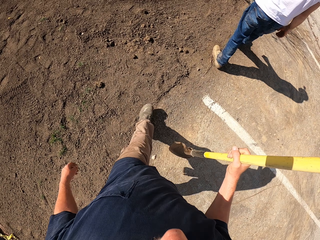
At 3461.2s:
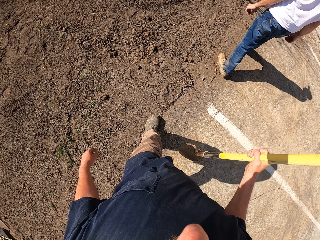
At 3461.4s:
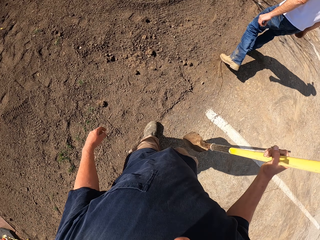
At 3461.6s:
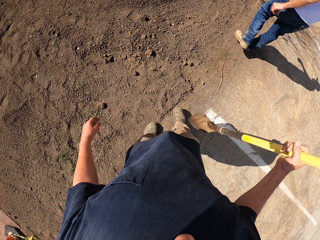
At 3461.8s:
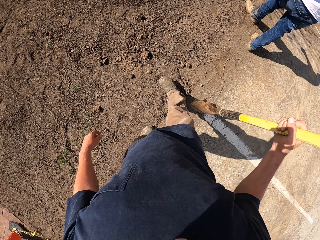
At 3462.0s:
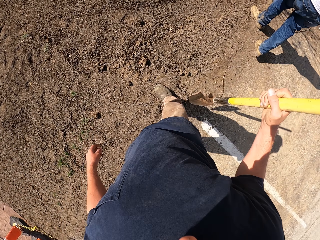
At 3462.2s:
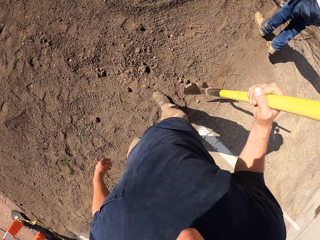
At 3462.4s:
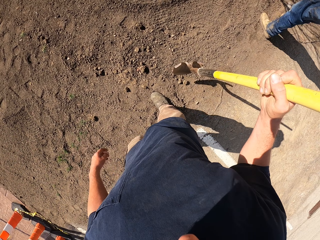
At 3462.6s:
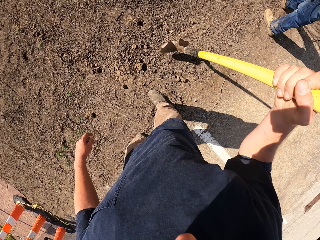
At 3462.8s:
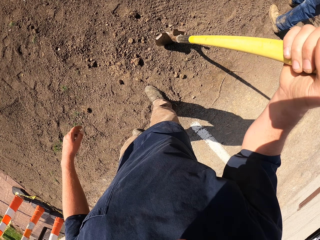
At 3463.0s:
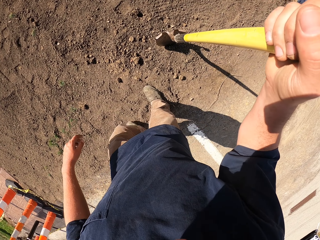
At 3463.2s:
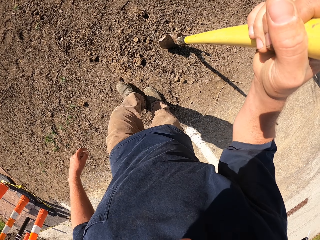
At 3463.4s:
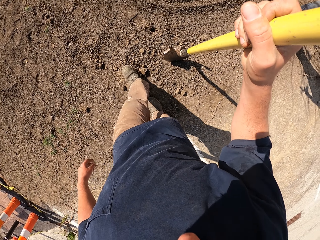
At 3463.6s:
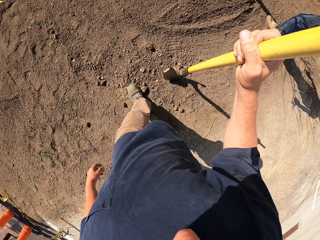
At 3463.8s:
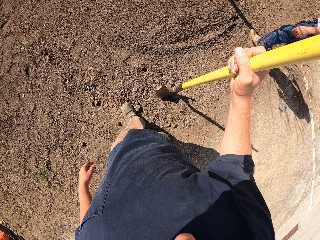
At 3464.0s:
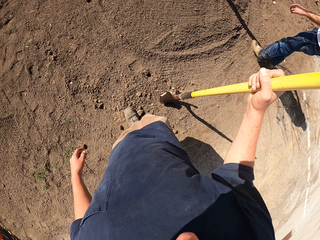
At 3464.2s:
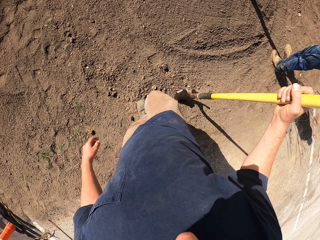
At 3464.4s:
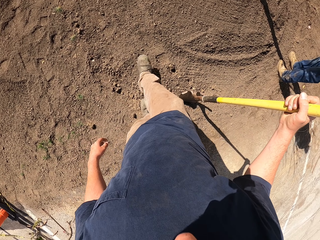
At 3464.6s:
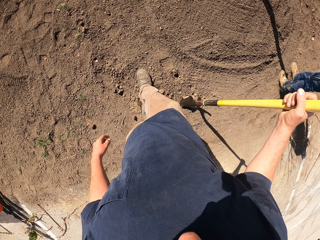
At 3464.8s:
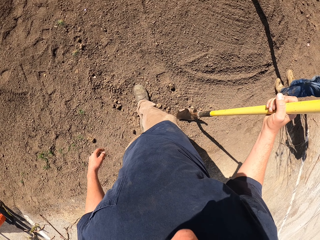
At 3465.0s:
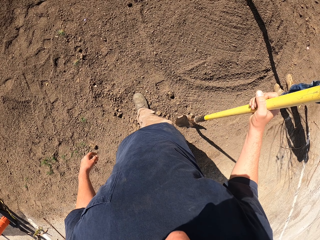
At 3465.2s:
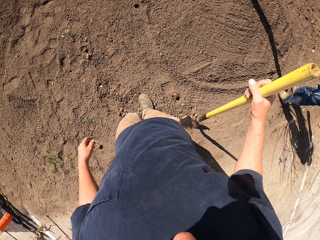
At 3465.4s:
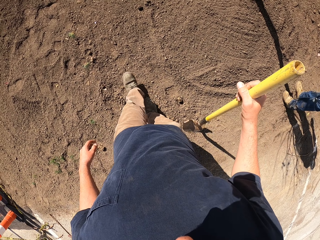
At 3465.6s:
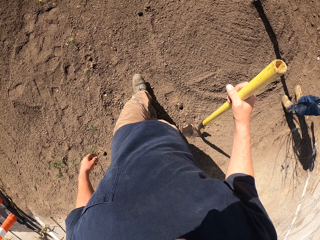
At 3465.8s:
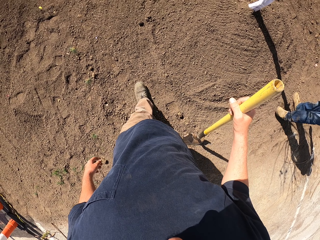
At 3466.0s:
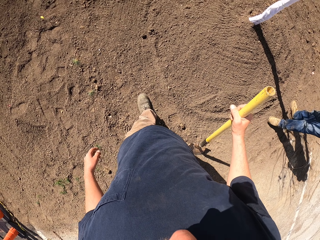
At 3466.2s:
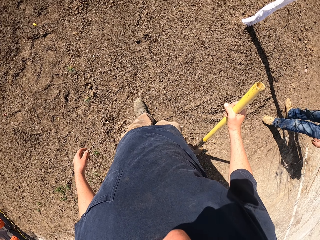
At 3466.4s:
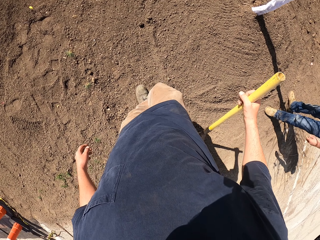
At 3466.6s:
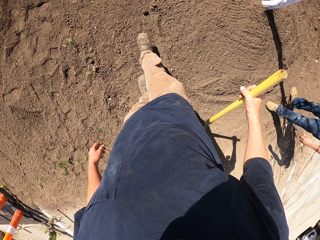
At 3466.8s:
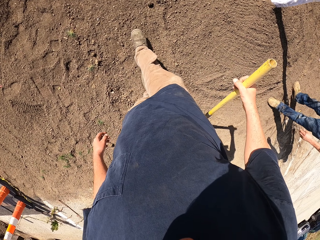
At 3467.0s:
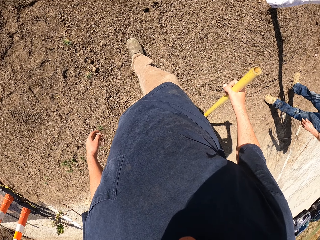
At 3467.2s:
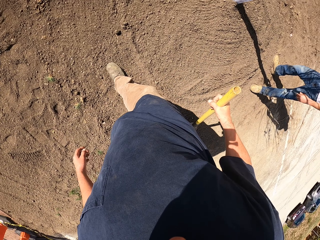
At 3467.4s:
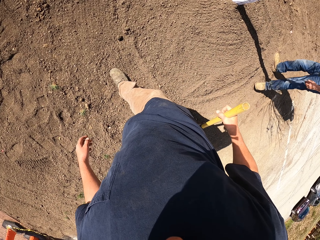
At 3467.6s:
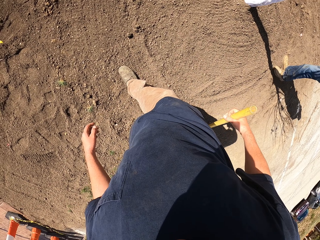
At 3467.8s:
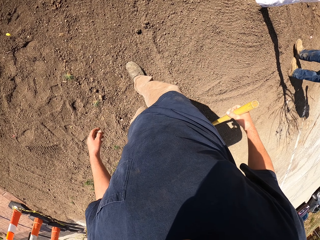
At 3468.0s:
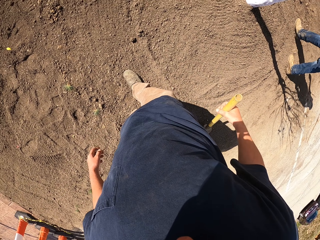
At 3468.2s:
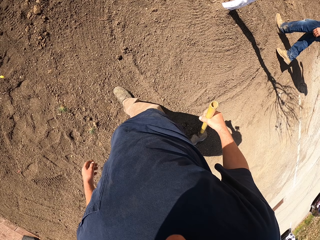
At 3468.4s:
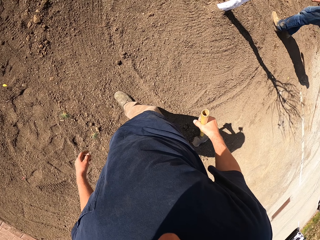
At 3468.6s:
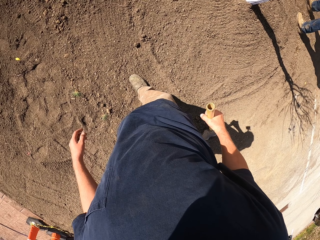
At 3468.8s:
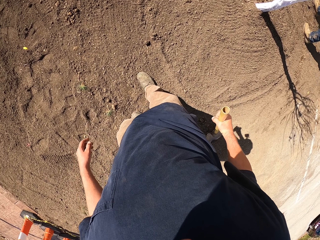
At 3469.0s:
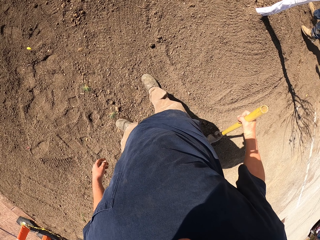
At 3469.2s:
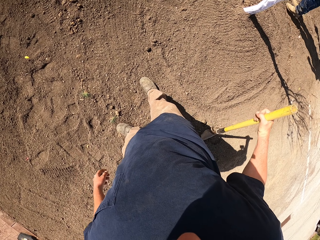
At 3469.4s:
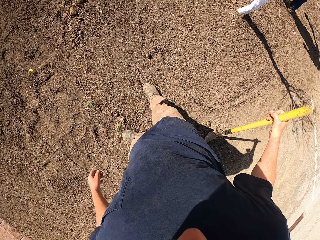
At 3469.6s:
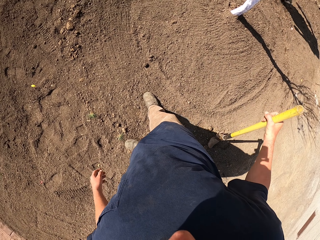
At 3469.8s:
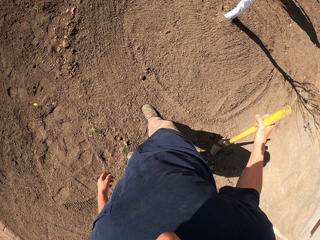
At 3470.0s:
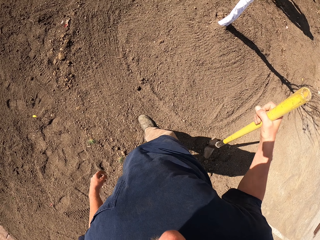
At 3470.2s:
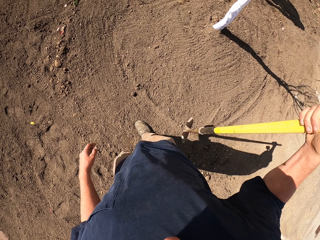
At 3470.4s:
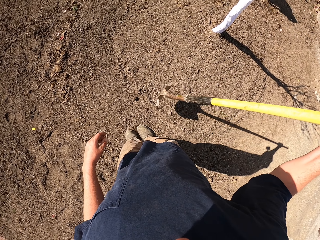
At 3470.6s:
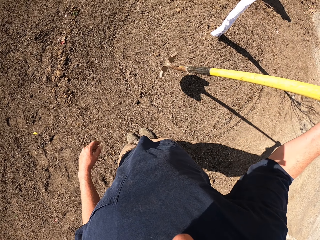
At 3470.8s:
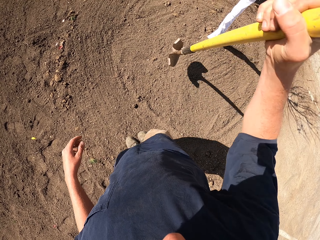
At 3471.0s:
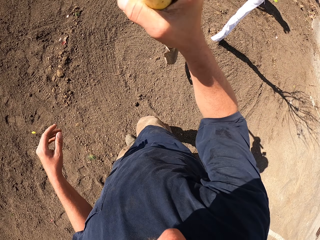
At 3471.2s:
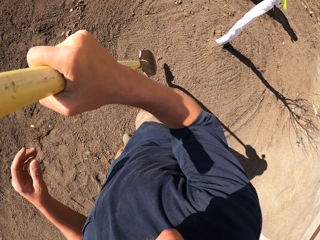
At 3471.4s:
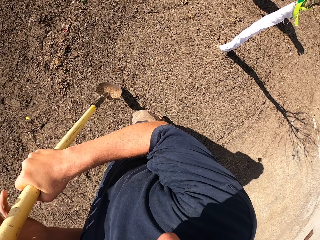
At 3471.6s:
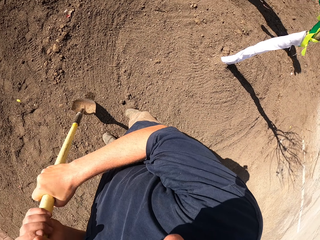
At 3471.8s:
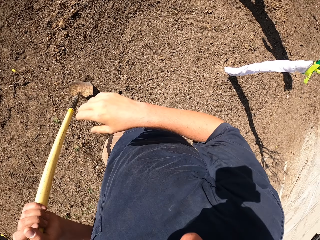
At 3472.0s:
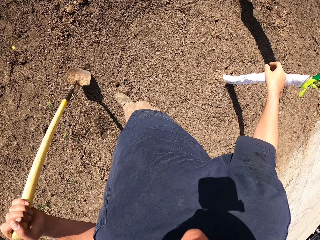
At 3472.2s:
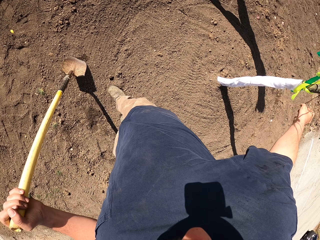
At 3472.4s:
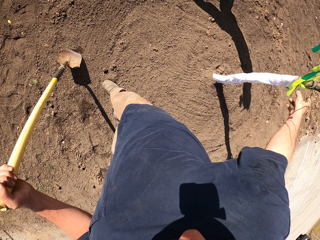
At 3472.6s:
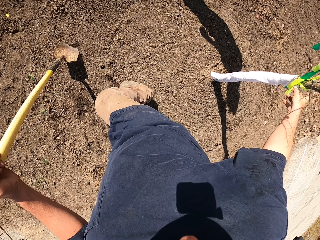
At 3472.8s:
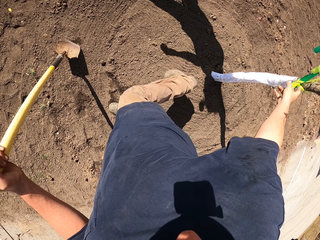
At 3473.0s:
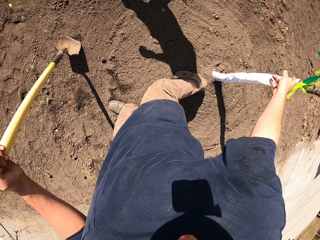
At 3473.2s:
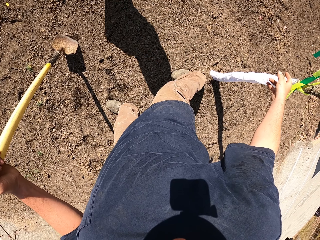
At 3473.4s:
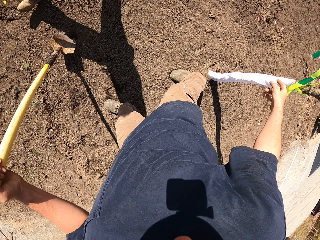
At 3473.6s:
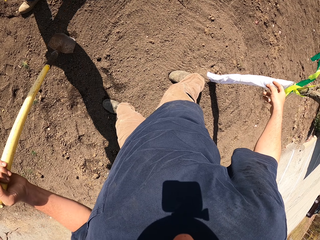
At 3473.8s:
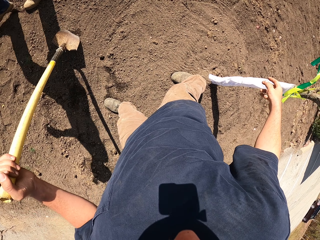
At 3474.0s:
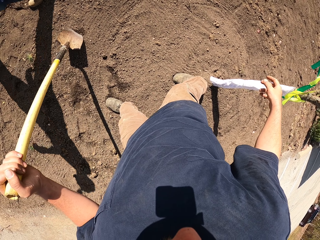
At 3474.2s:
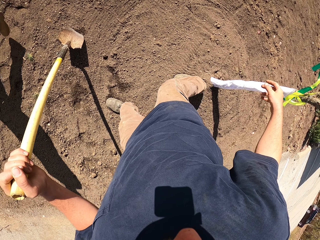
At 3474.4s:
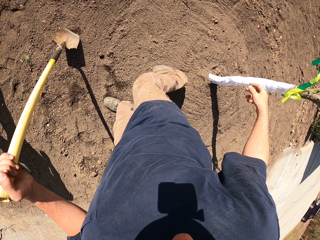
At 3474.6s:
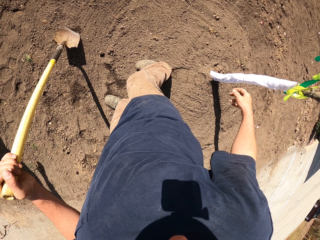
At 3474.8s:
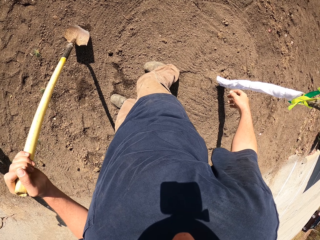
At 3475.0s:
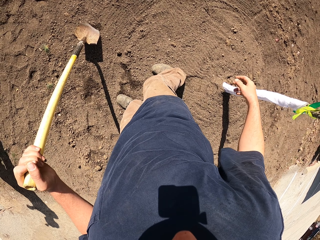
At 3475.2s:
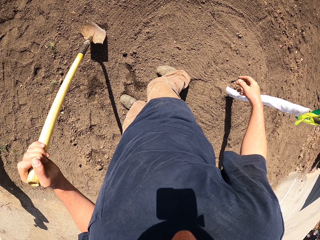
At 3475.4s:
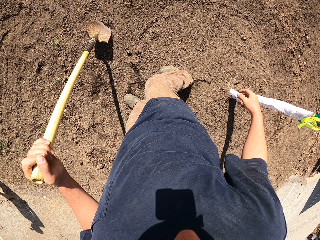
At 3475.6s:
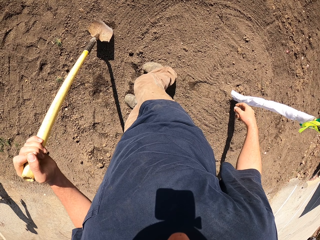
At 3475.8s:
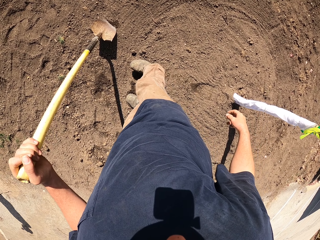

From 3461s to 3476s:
The camera wearer places the spade vertically on the ground. A person stands next to the camera wearer. The camera wearer looks around. The person looks around. The camera wearer walks on the field. The person walks away from the camera wearer. The camera wearer looks around, lifts the spade, and passes the spade to the left hand. They stare at the ground.

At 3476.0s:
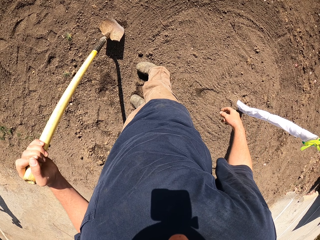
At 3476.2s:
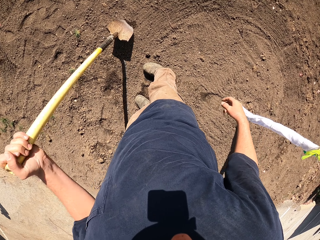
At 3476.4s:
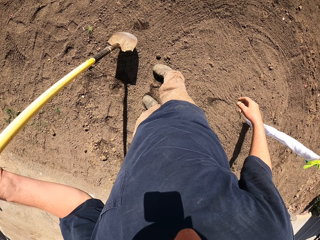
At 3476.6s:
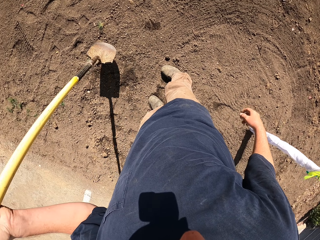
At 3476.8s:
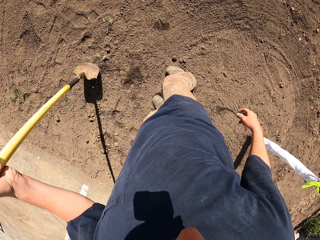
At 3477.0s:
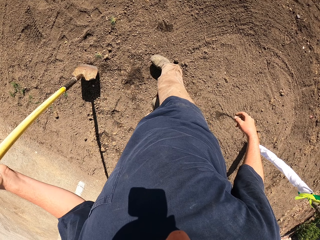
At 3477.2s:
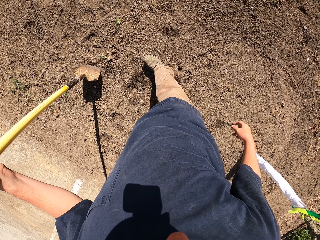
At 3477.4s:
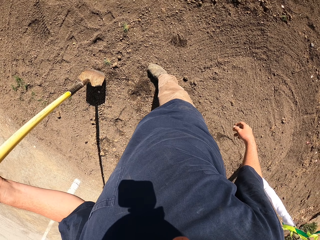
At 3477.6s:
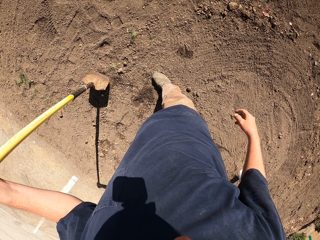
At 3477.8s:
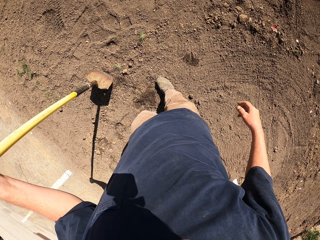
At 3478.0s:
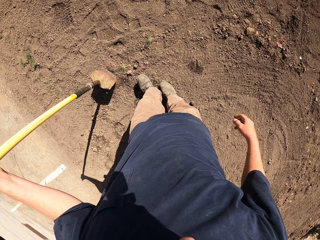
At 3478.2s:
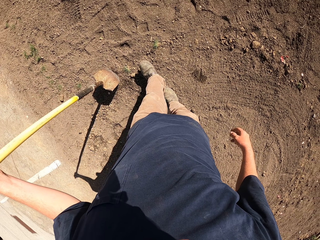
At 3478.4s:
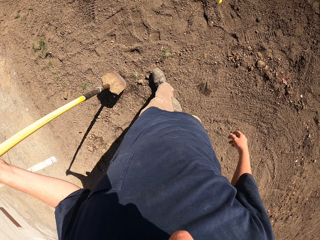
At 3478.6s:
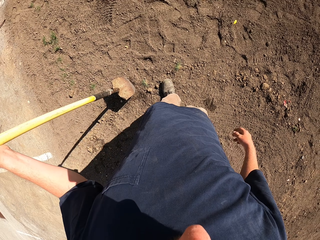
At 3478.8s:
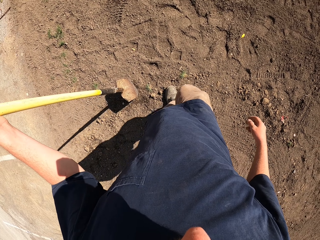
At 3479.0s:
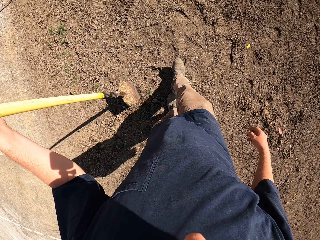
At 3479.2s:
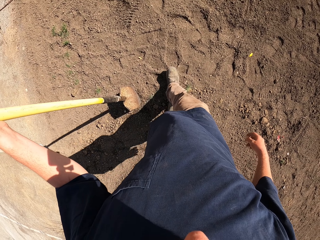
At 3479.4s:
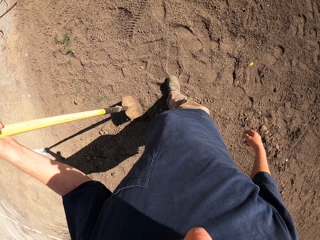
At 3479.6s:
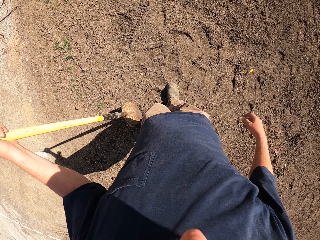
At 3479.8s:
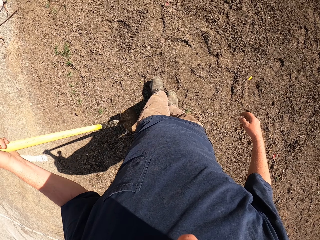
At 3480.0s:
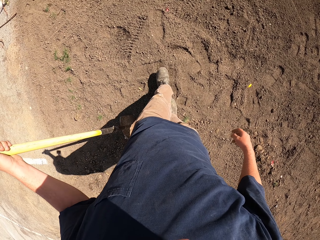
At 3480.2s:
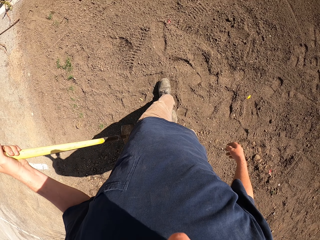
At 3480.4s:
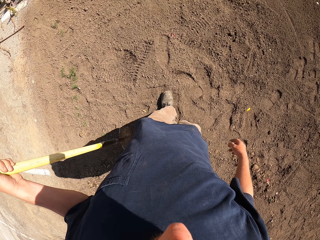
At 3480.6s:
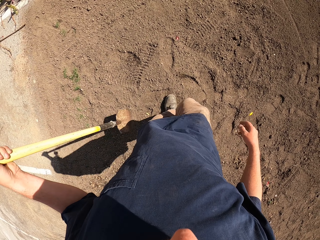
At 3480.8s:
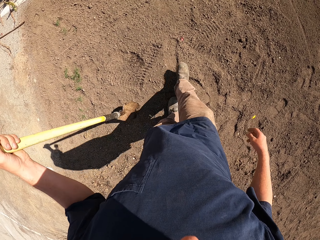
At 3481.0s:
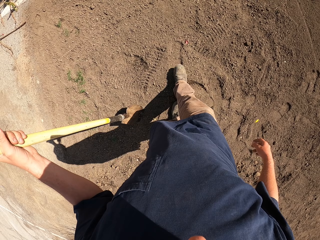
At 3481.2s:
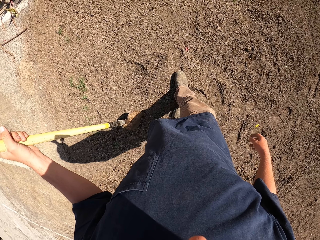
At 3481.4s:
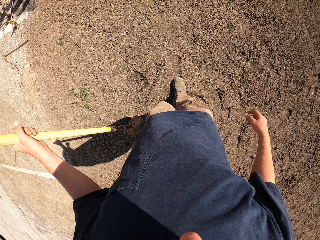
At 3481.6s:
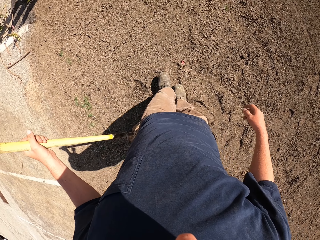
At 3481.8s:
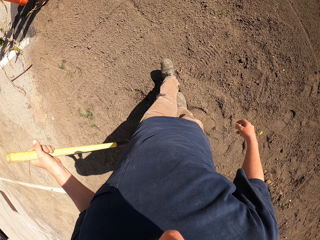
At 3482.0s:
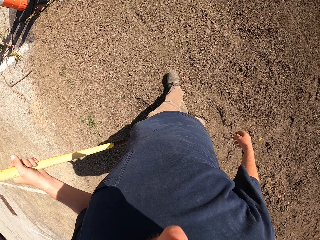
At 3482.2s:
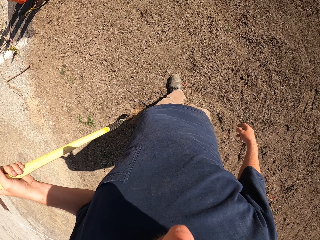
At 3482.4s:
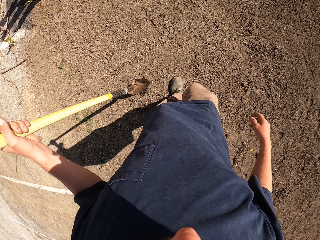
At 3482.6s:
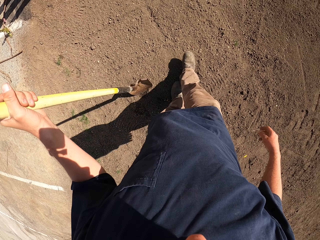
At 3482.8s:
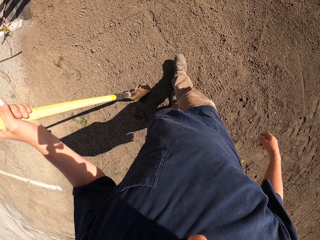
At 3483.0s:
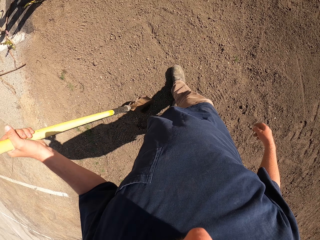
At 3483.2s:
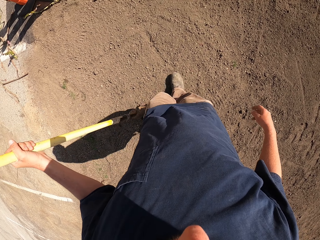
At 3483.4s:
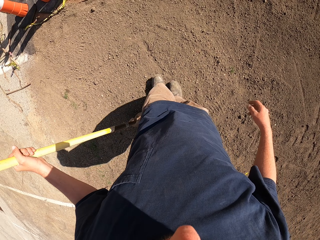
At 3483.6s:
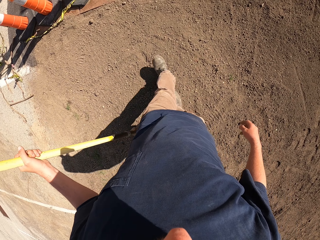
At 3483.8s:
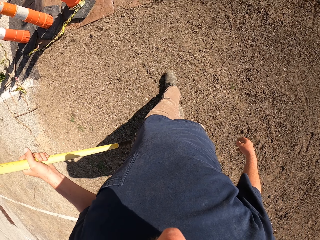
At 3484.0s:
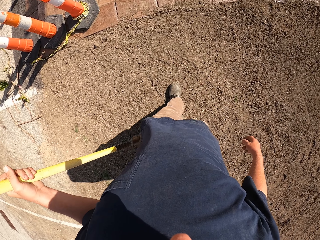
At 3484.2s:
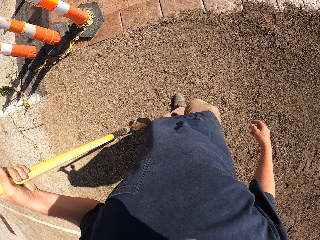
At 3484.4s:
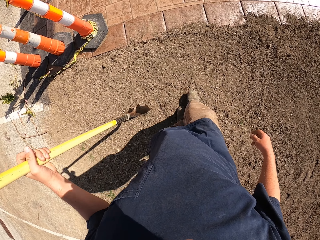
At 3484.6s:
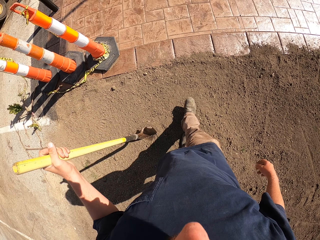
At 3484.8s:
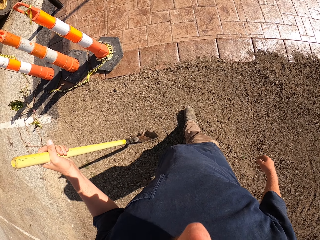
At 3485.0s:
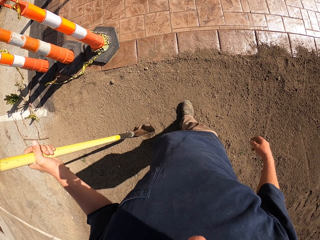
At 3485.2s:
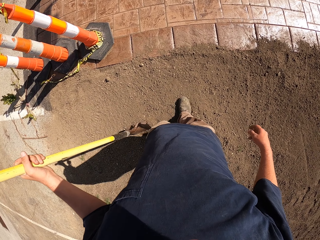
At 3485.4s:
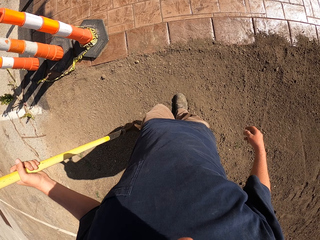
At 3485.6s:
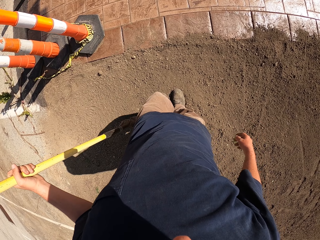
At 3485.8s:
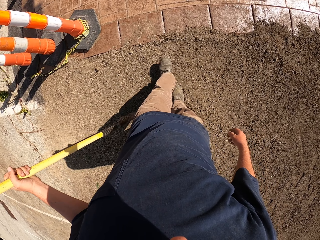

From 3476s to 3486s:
The camera wearer walks on the field.
